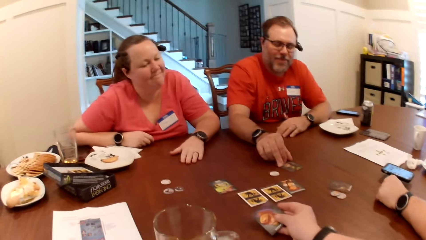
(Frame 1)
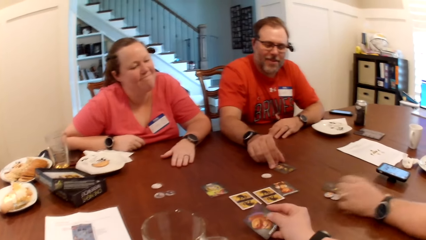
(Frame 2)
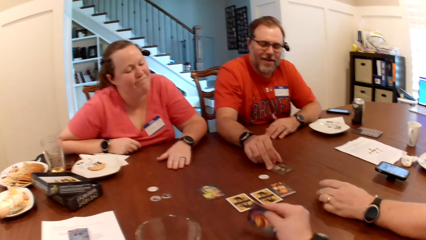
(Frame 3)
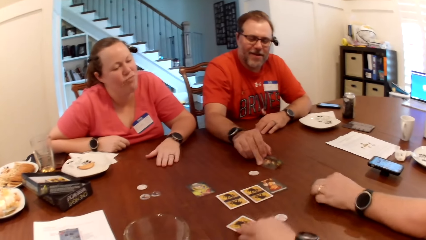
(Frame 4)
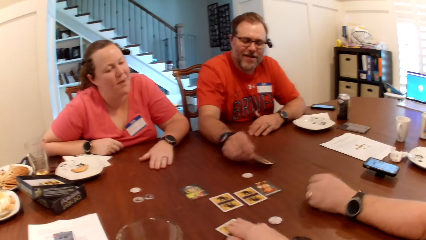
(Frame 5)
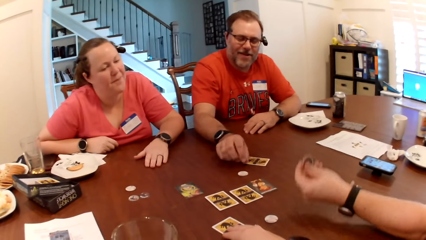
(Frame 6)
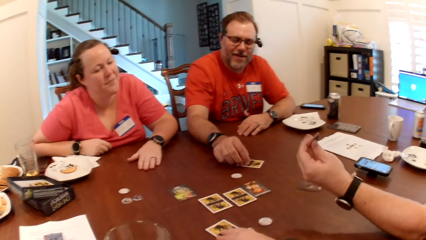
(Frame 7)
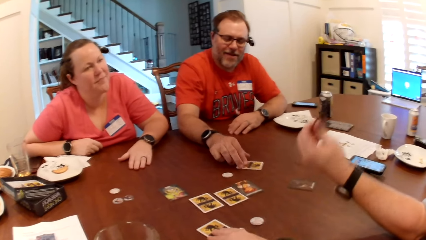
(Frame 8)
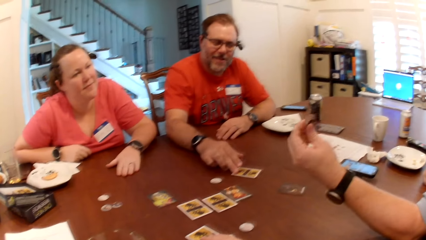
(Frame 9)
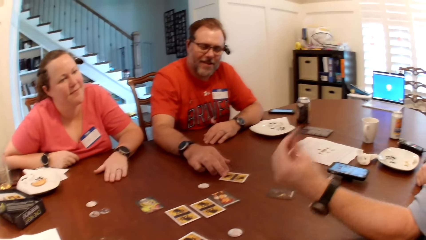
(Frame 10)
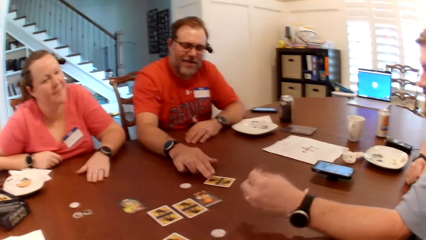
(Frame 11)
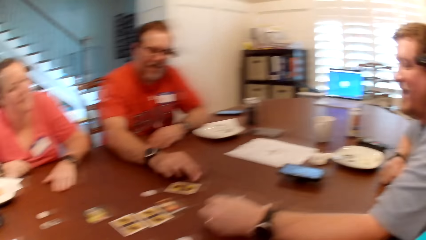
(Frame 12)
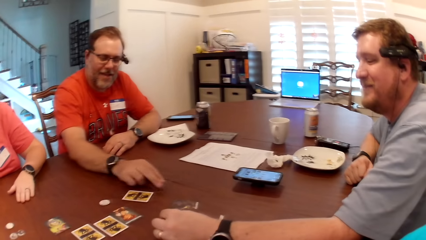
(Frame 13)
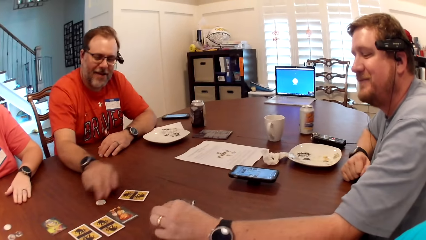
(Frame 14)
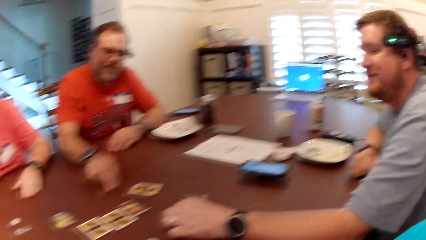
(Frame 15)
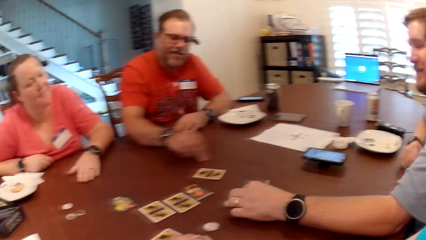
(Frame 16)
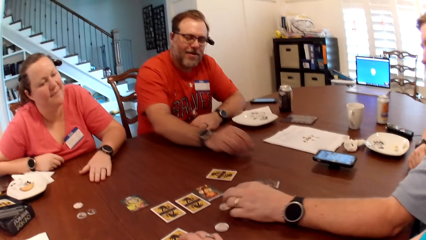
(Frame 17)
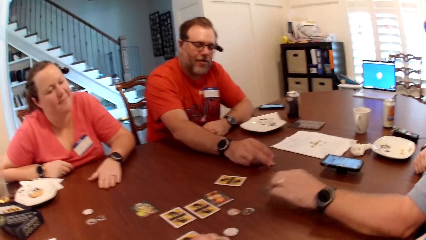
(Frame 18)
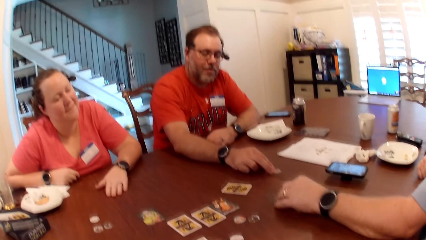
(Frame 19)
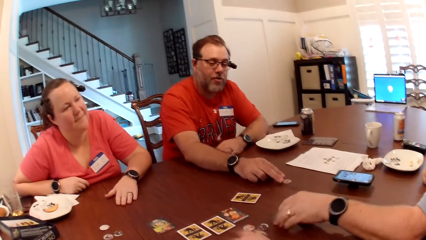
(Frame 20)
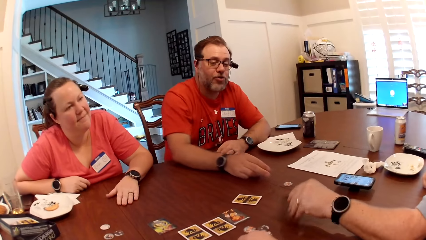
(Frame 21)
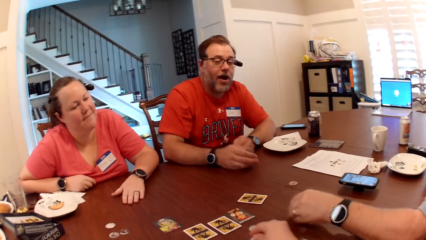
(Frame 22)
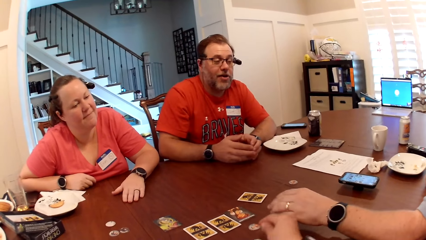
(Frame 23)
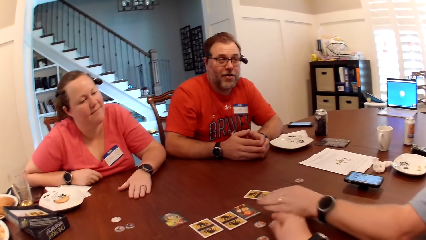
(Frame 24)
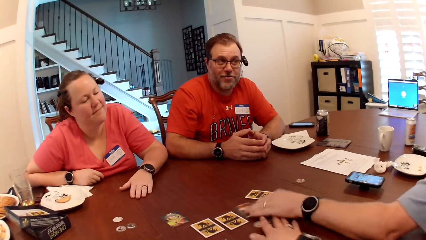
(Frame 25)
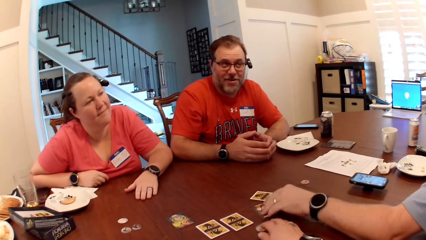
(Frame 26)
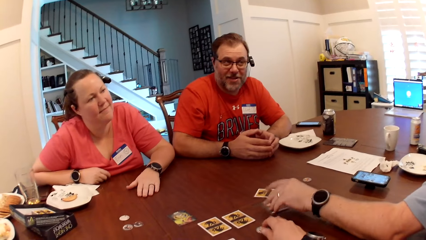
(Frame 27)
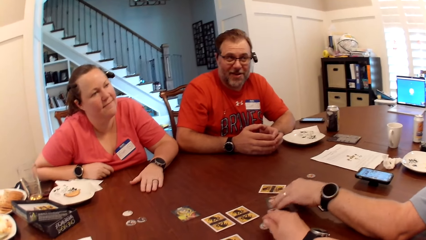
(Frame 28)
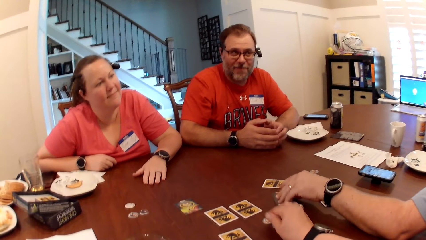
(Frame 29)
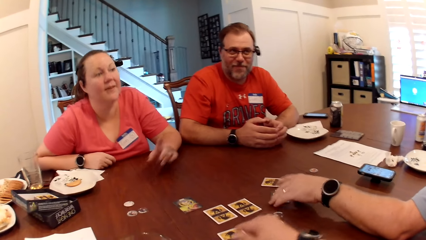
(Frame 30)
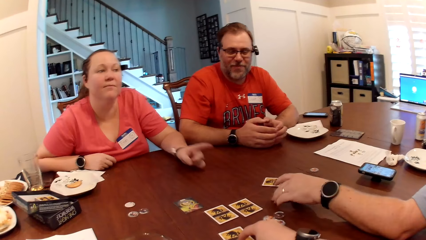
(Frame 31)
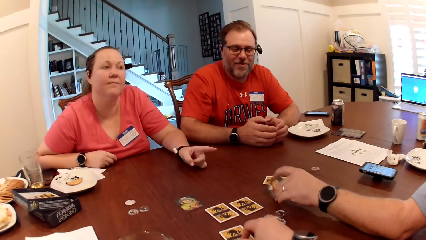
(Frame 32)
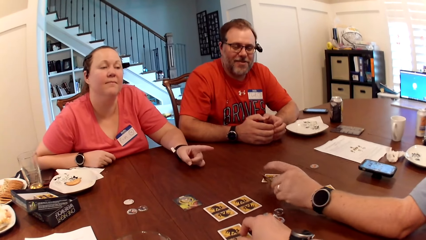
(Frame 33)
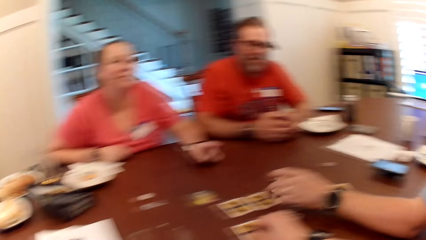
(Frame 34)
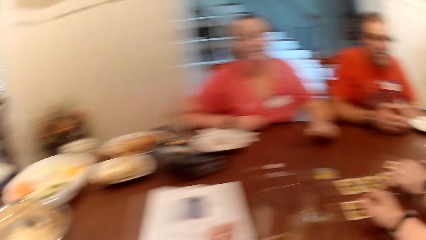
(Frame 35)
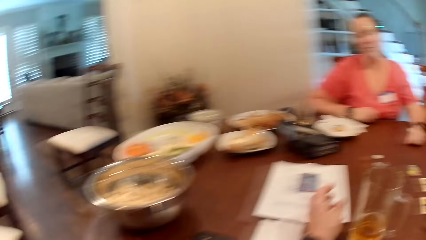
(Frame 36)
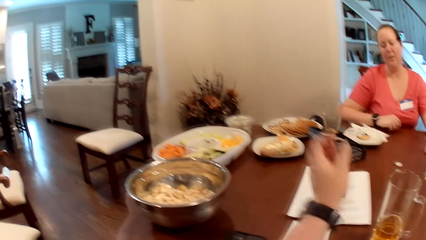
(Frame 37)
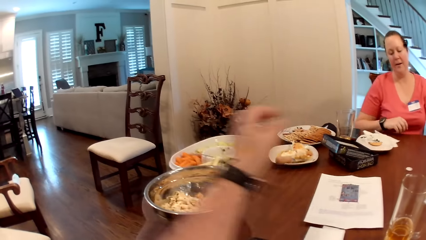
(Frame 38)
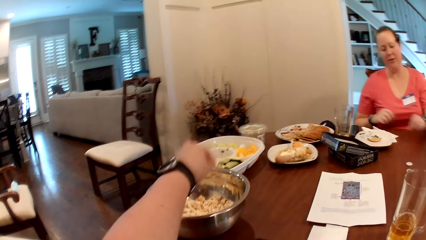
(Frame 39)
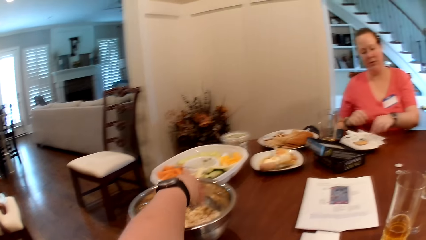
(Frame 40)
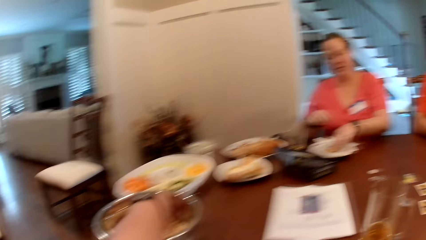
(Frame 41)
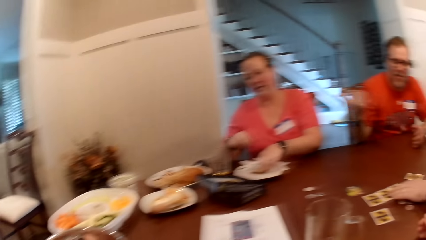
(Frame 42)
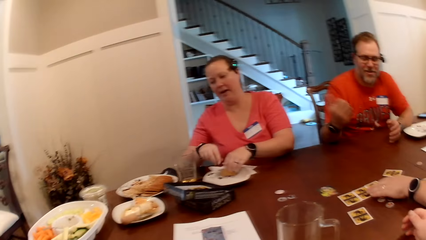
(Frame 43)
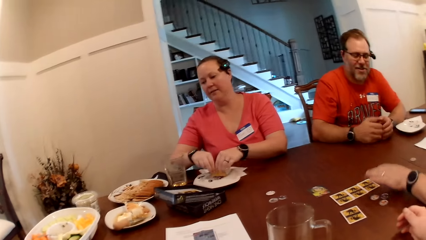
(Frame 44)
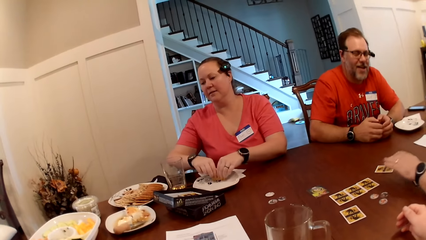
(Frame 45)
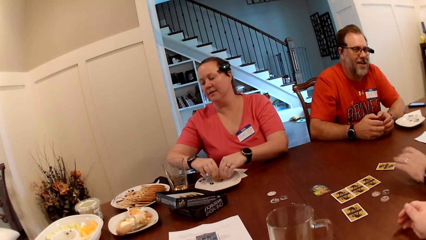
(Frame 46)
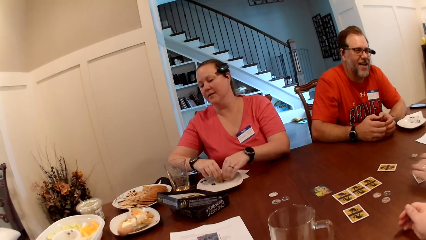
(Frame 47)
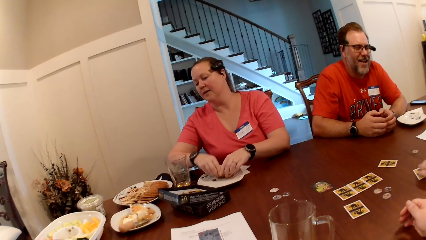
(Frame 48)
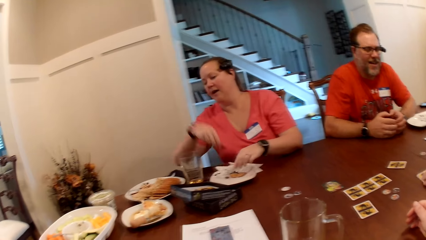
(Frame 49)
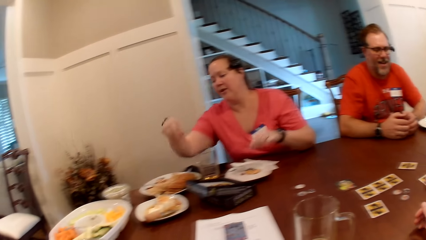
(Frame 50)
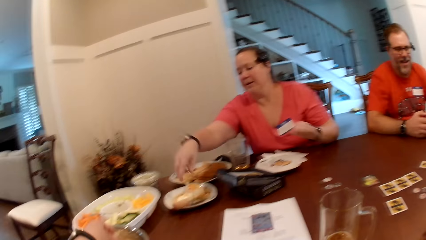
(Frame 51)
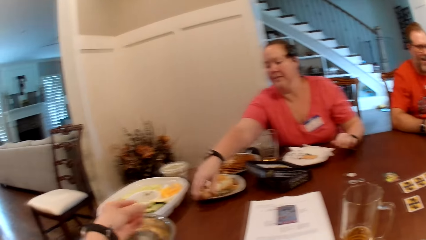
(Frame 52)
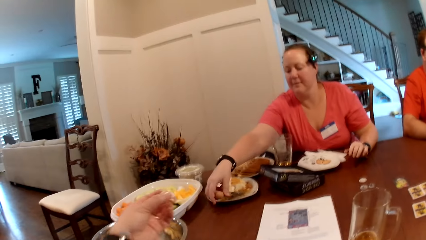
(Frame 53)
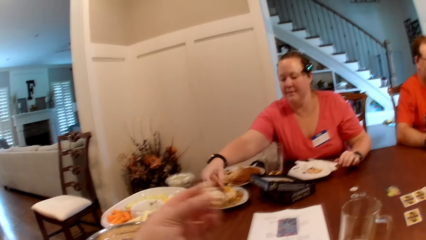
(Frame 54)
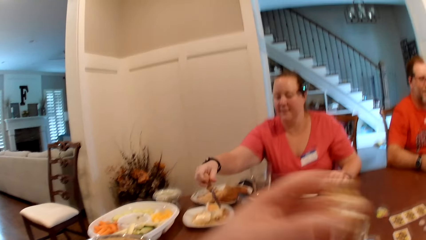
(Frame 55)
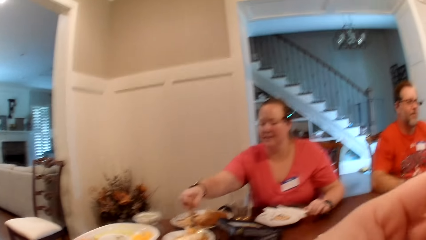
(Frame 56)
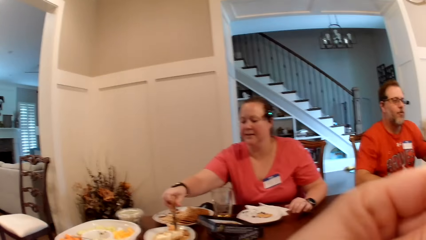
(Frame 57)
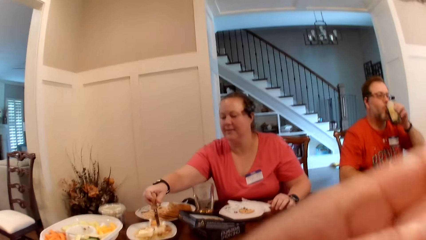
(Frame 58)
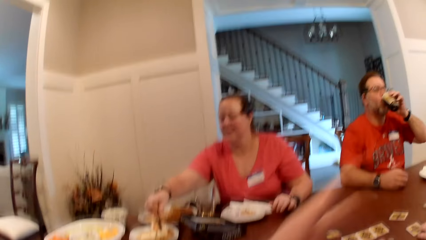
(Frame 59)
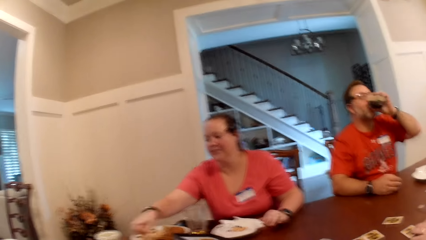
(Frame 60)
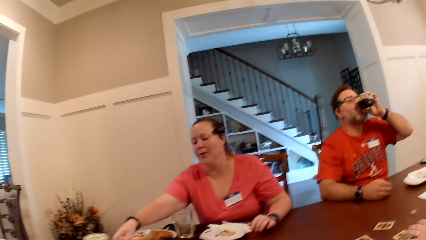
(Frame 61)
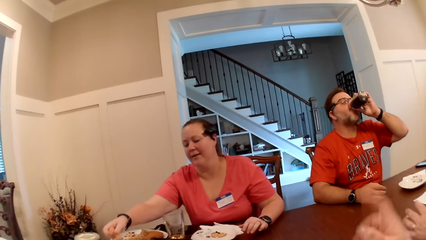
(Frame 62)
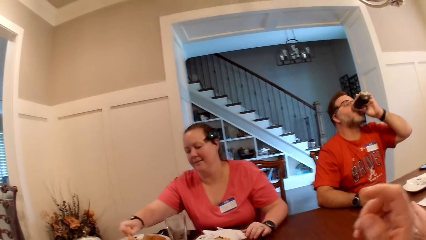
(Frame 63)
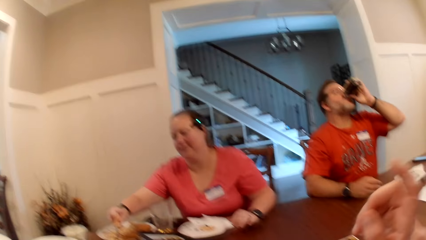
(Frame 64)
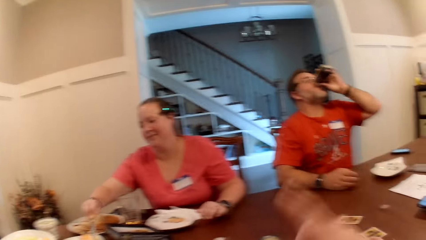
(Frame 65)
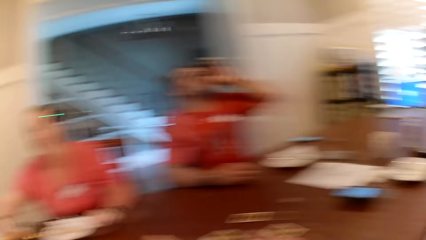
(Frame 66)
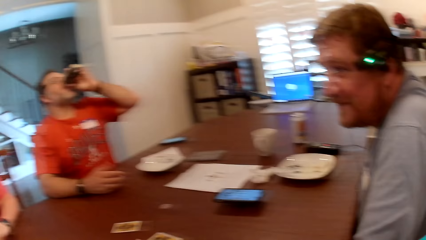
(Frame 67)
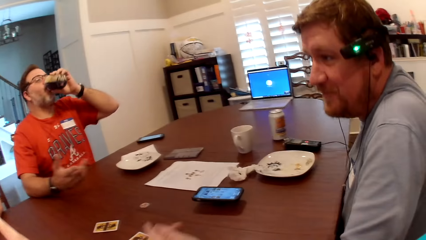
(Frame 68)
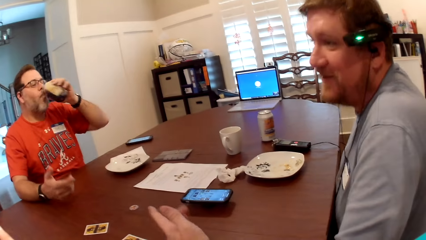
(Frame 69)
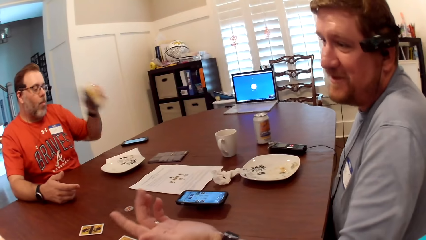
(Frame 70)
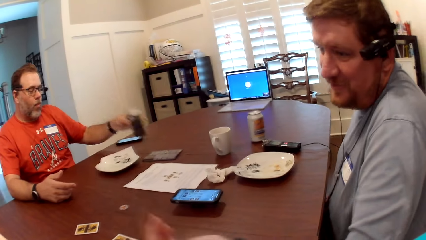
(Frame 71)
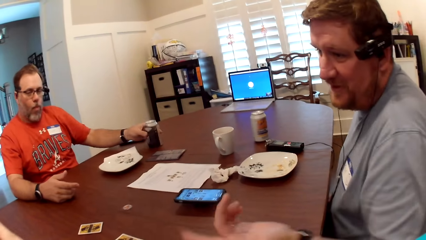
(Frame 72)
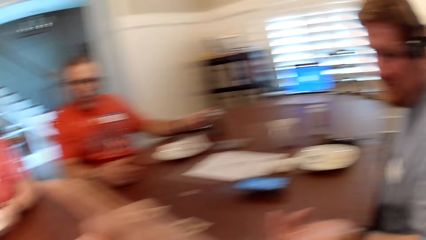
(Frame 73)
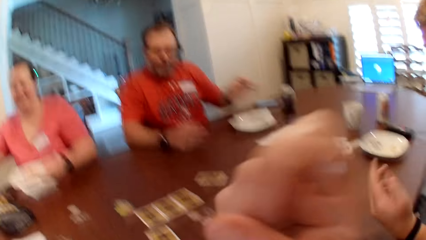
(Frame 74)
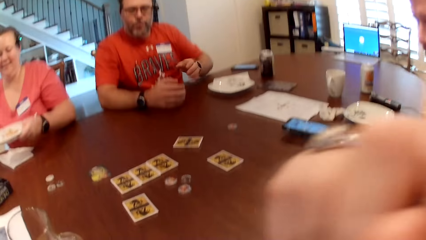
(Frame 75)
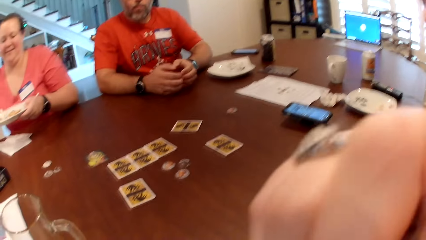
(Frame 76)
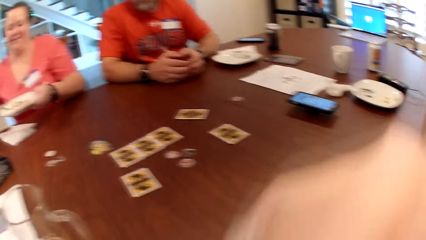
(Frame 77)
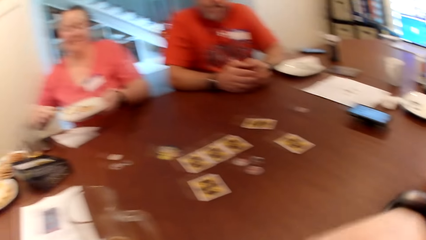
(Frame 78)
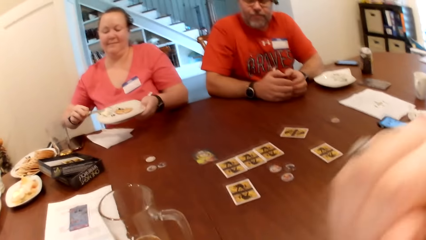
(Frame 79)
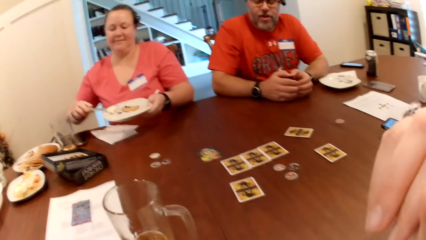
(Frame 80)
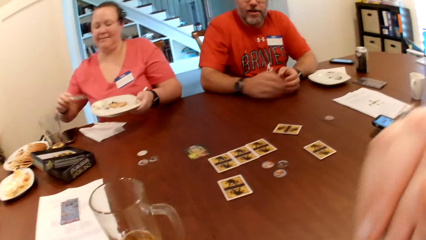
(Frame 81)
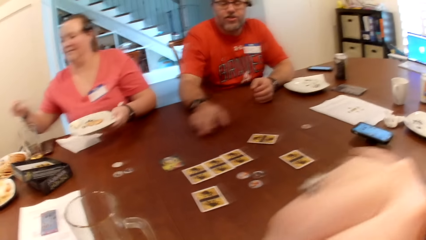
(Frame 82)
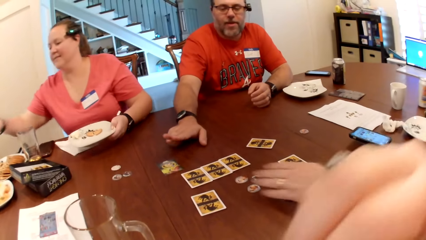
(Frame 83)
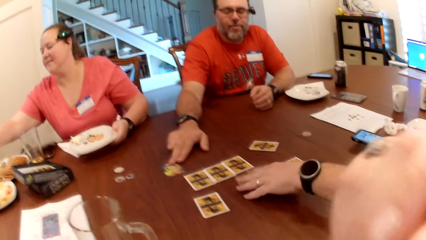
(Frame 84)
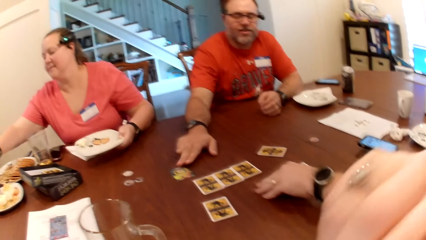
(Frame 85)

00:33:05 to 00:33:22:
The camera wearer turns over the card on the table with her right hand. A man turns over the card on the table with his right hand. Another man picks a game piece from the table with his left hand. He drops the game piece on the table with his left hand. The first man moves a game piece on the table with his right hand. The other man turns over the card on the table with his left hand. The camera wearer takes popcorn from the bowl with her left hand. A lady picks a snack from the table. She picks up a knife on a plate with her right hand. The camera wearer eats the popcorn in her left hand. The lady cuts cream on the table with her right hand. She works with the knife. The first man drinks beer from a glass cup in his left hand. The camera wearer interacts with others. The first man drops the glass cup on the table with his left hand.
